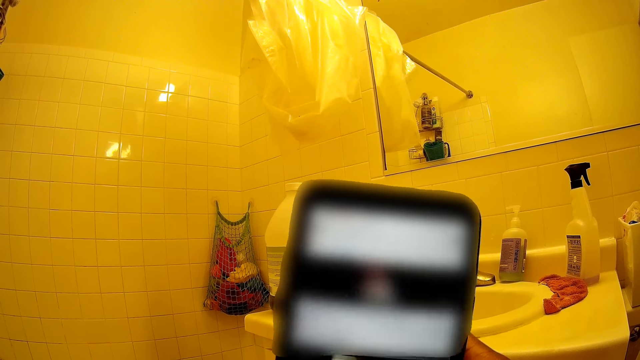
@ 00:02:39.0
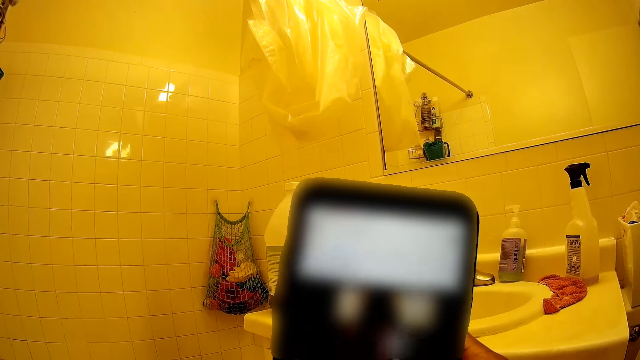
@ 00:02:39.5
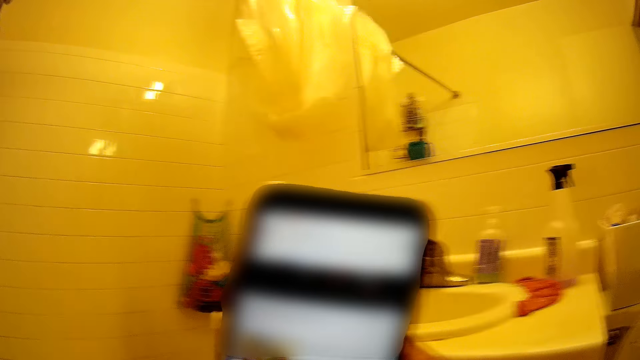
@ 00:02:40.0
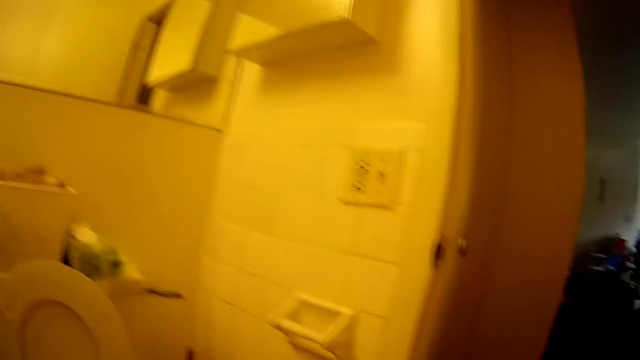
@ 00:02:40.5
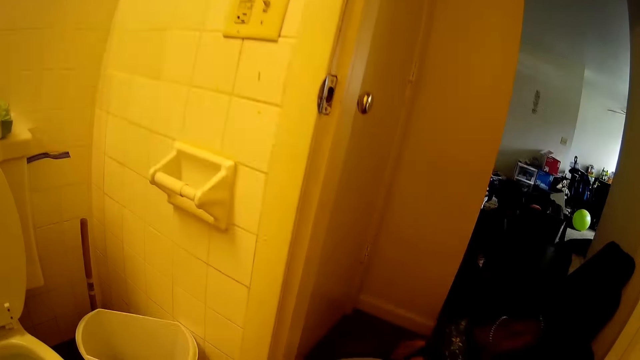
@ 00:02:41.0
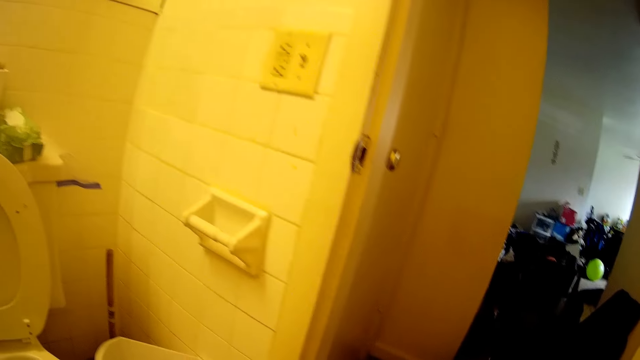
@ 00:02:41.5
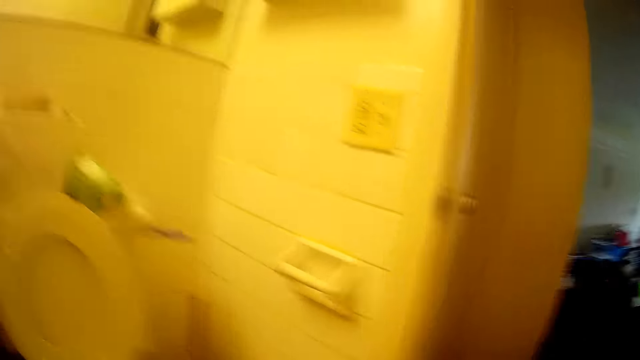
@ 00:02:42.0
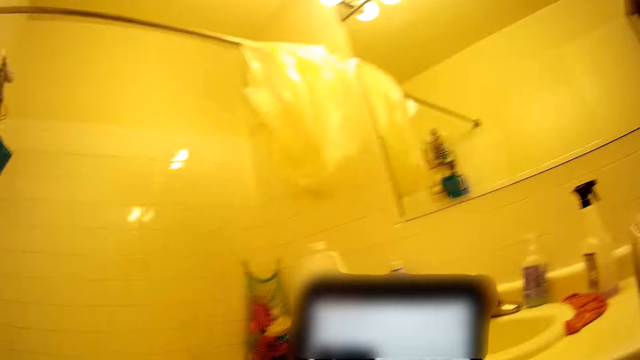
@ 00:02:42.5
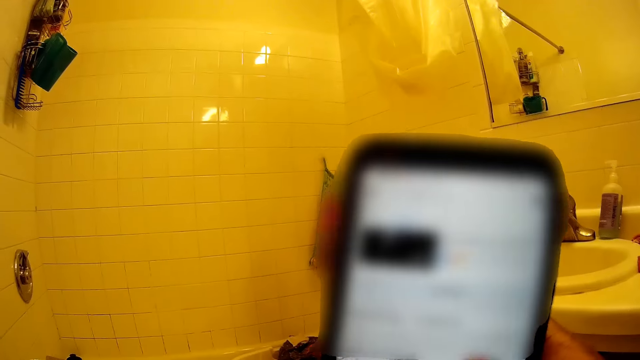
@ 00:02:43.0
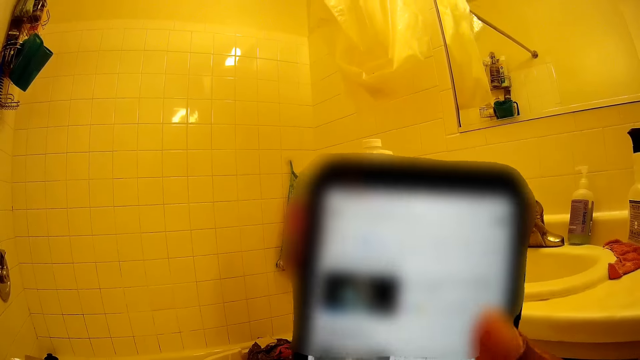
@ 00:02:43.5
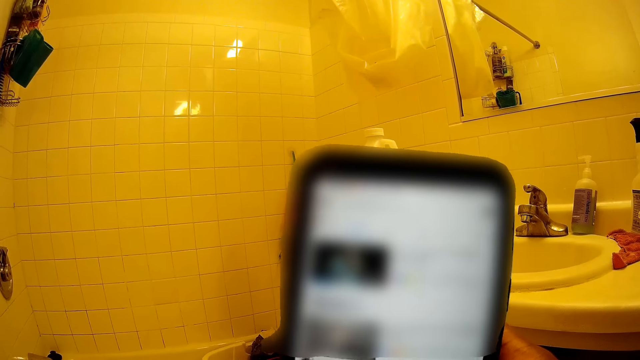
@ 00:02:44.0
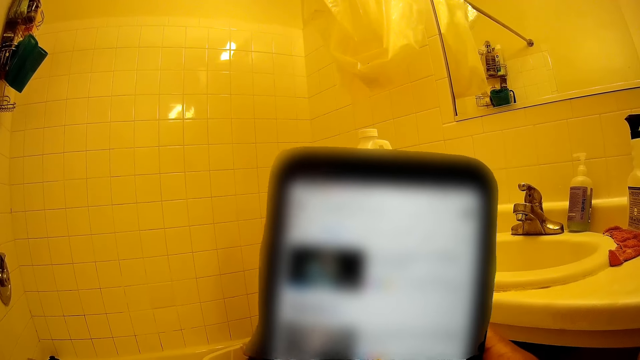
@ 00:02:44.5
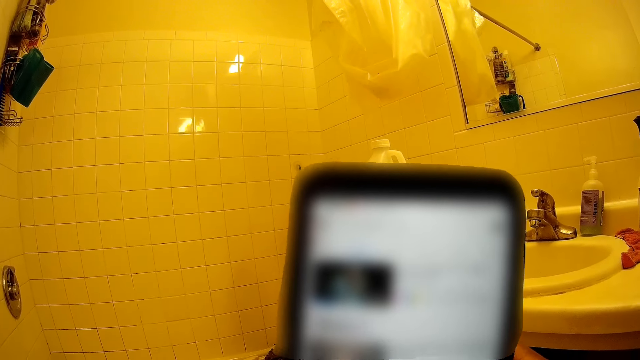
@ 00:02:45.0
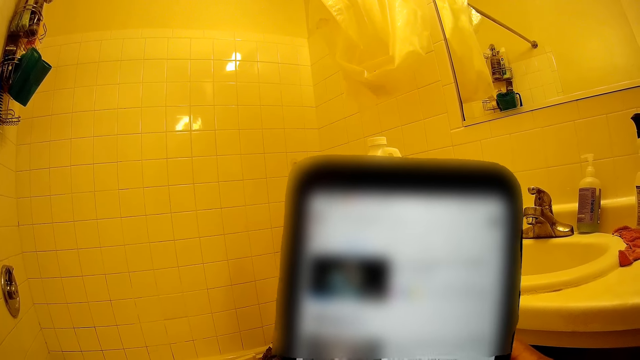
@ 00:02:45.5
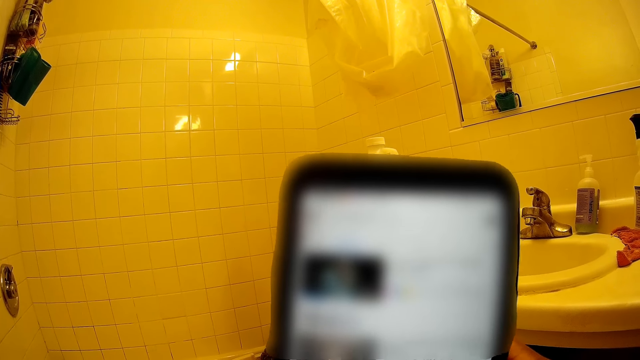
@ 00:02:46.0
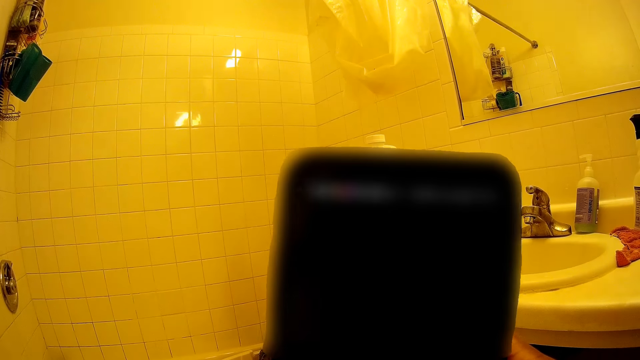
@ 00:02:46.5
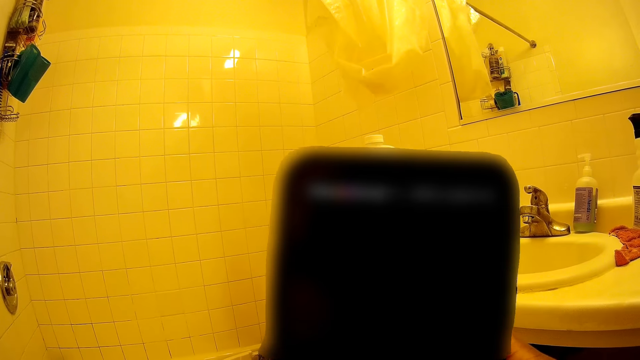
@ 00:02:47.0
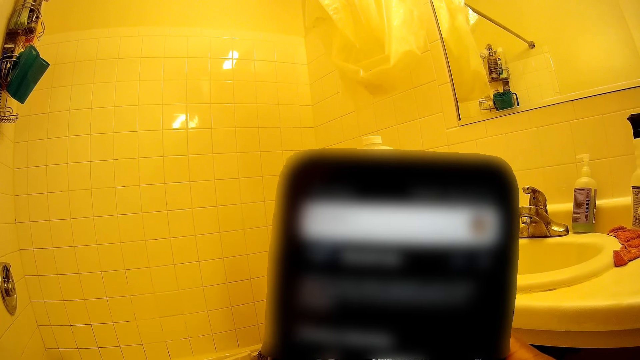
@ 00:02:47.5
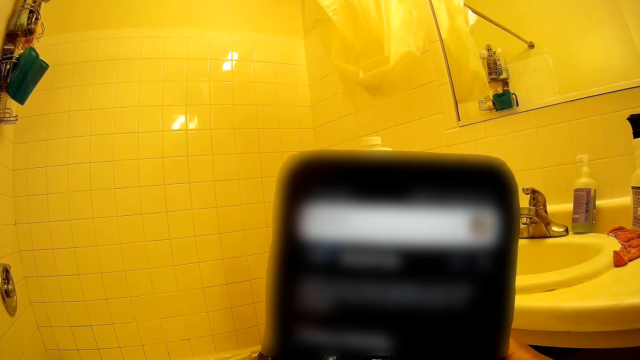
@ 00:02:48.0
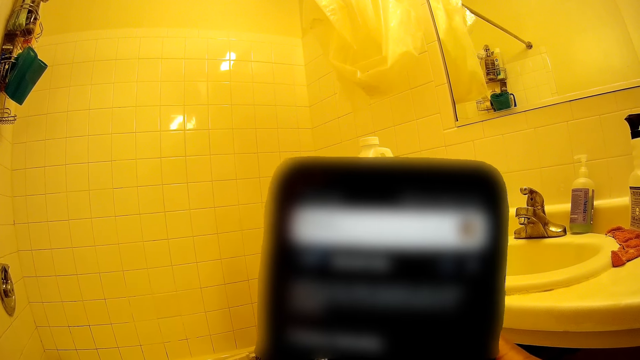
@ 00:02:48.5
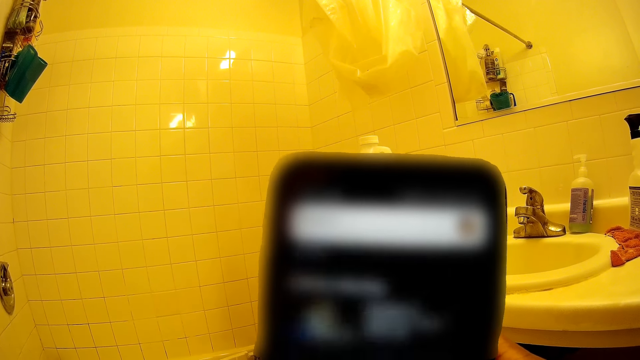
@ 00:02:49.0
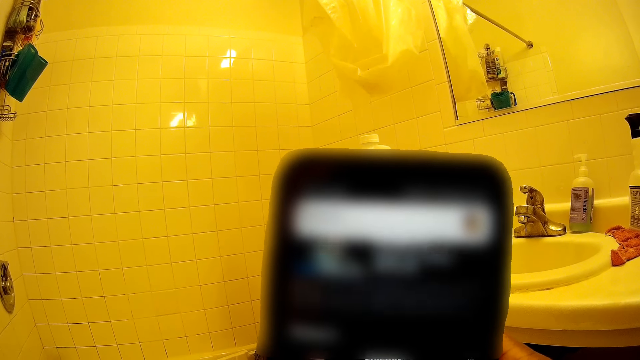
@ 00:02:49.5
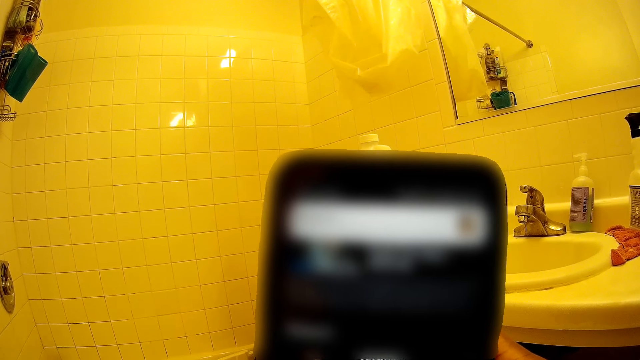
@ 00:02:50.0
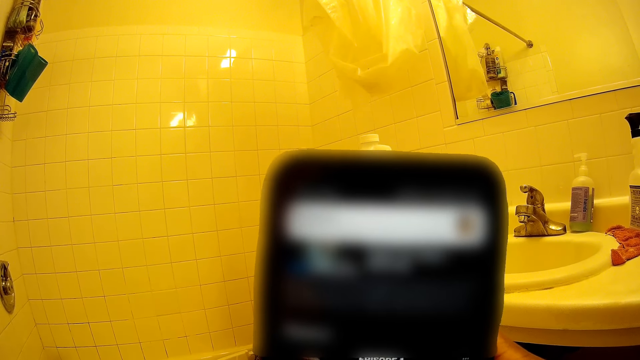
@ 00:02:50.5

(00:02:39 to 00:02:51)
The camera wearer looks around the room. They use the phone.

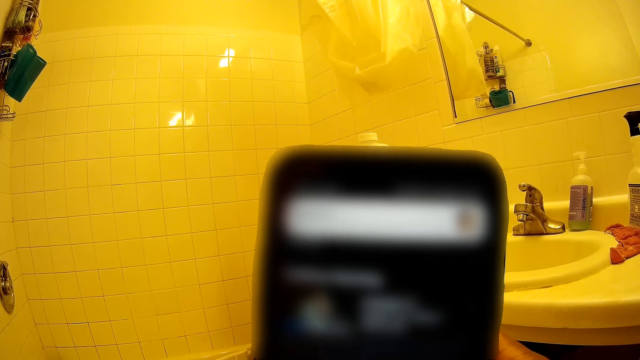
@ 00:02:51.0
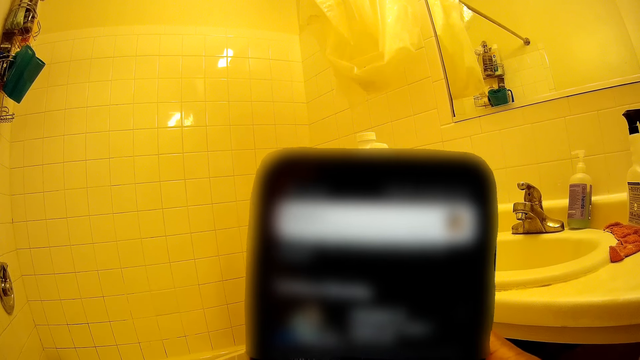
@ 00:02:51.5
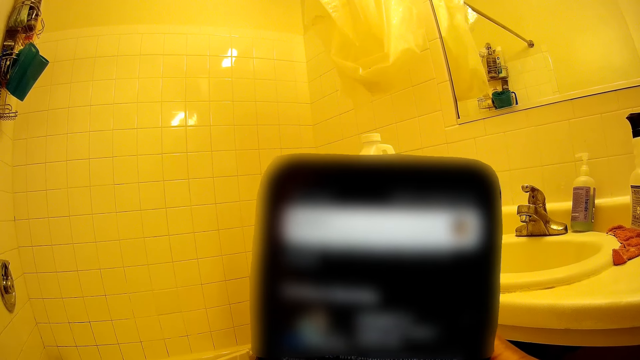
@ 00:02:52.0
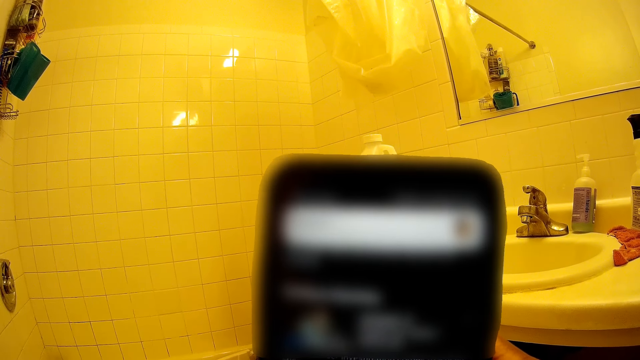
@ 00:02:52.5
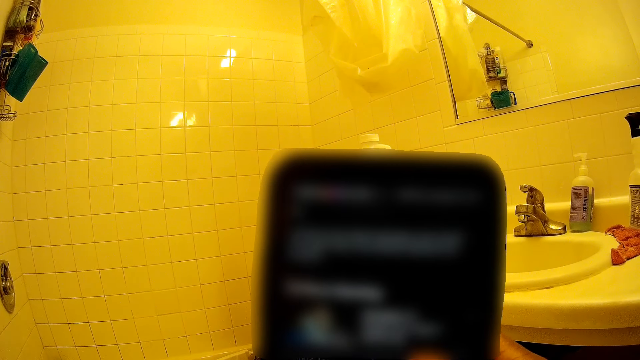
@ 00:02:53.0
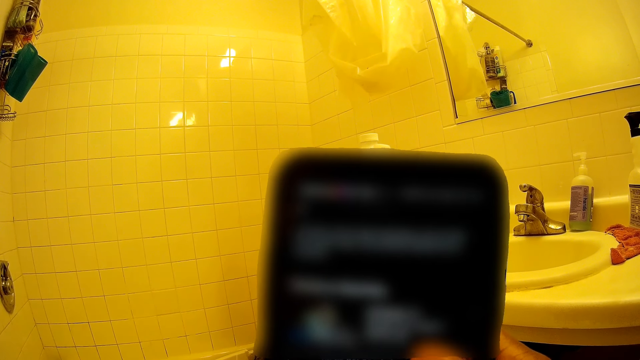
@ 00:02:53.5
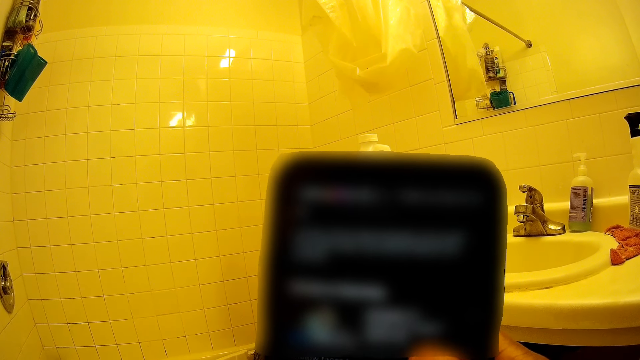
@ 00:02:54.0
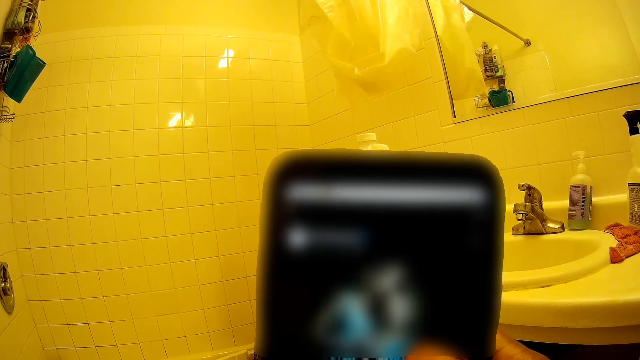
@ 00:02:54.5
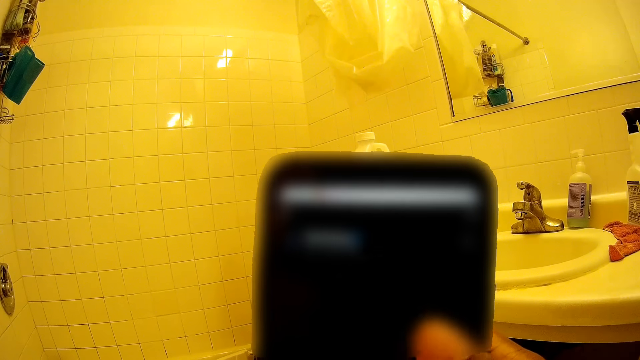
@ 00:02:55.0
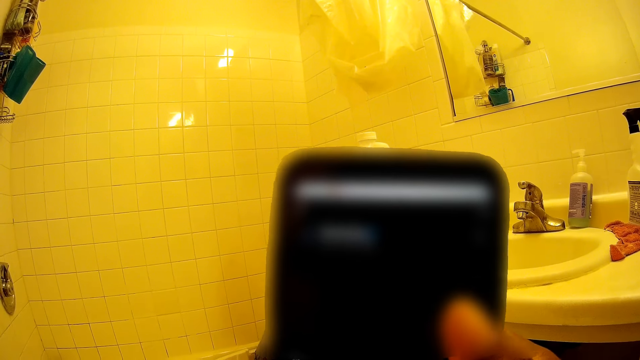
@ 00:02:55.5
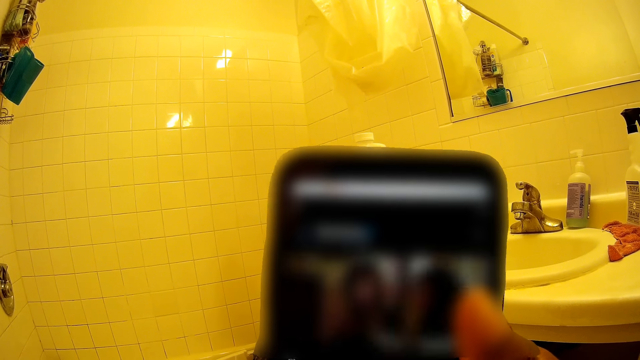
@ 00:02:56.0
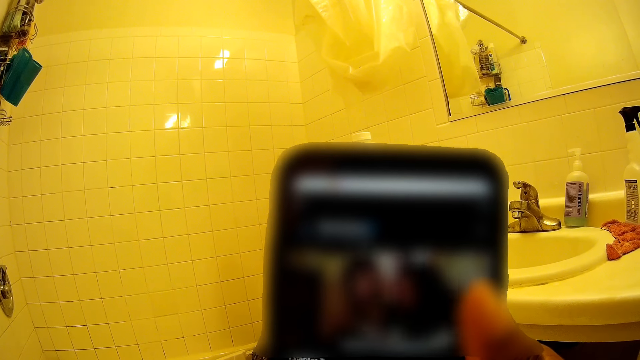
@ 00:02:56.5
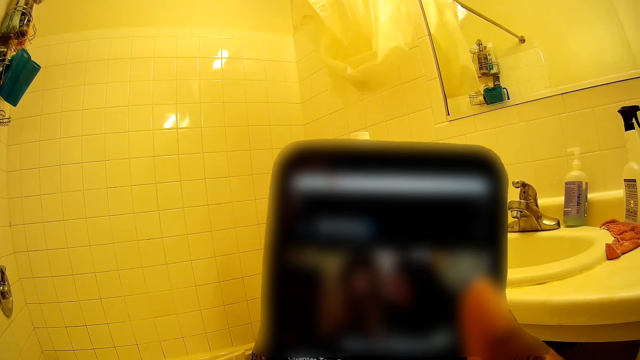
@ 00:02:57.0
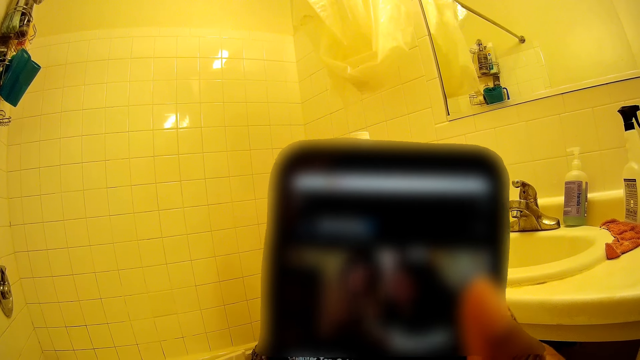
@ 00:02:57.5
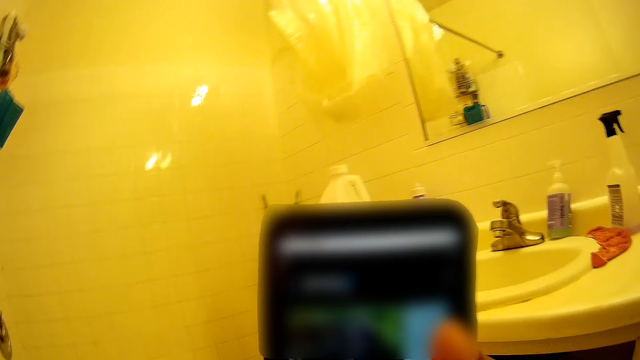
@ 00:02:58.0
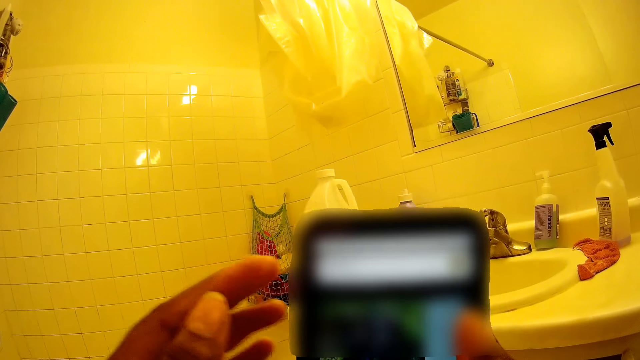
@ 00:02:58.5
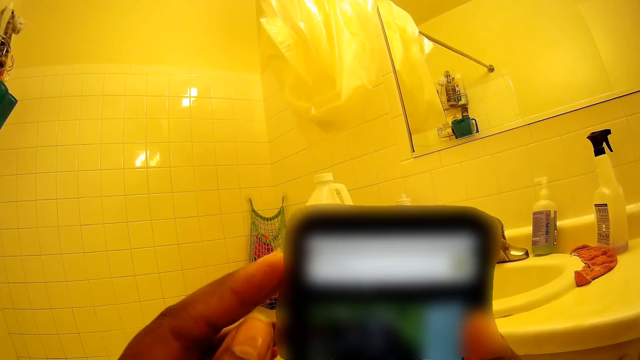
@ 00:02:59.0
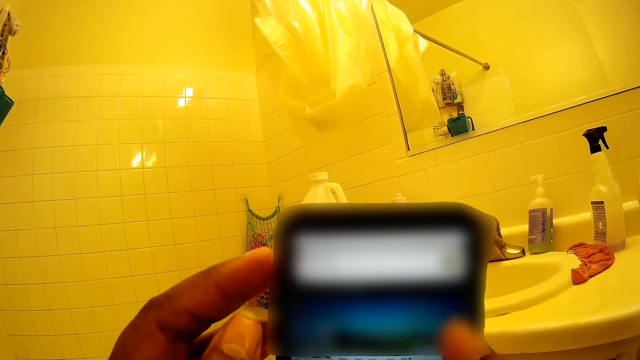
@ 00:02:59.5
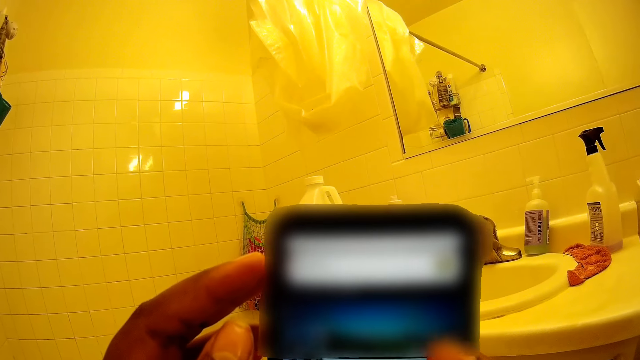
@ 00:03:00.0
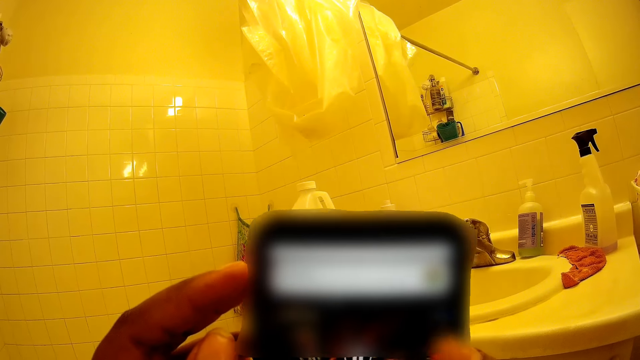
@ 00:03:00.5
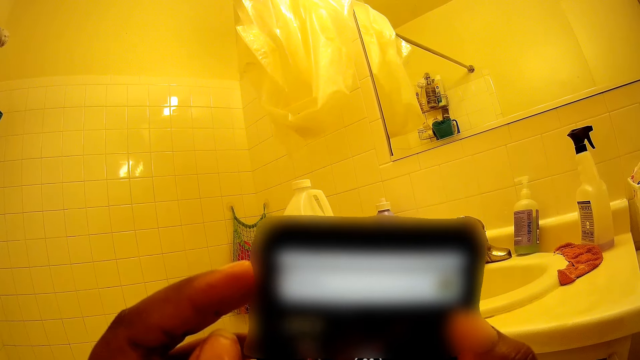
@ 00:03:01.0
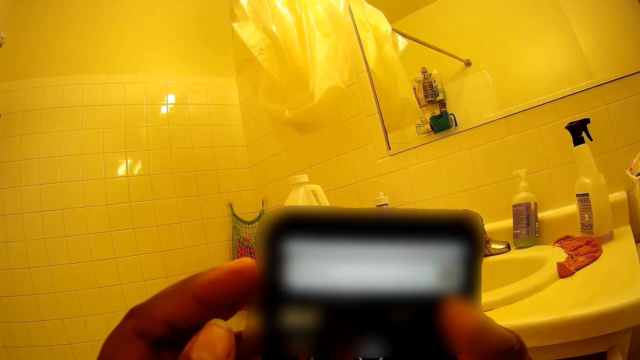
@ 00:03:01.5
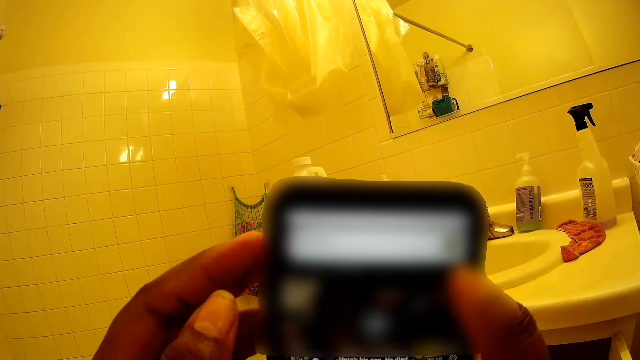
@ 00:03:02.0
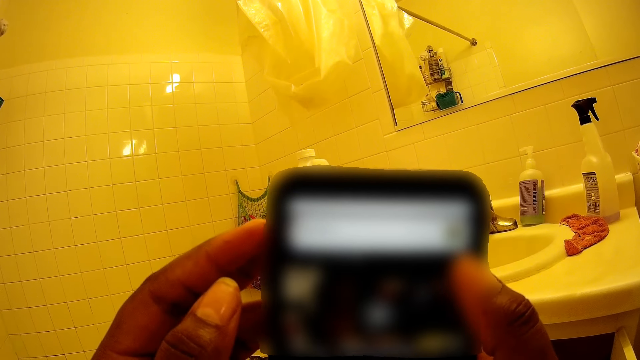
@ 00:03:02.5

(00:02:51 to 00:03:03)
The camera wearer holds the phone with both hands.
